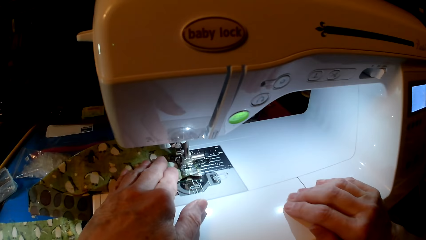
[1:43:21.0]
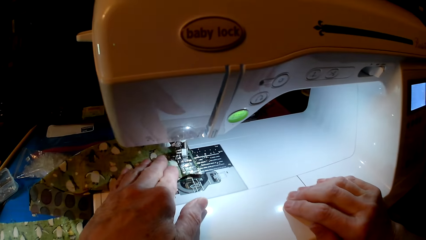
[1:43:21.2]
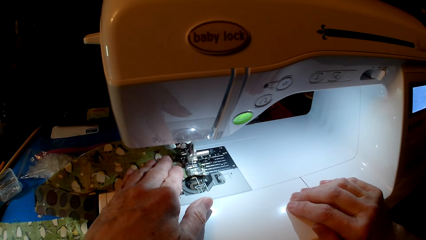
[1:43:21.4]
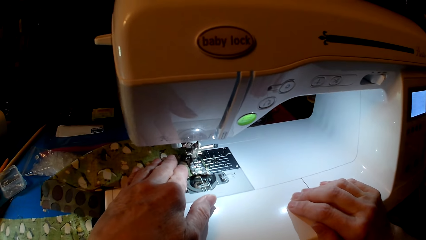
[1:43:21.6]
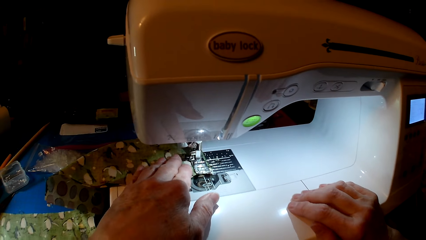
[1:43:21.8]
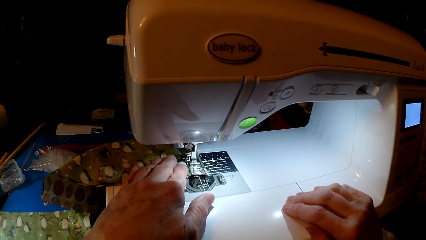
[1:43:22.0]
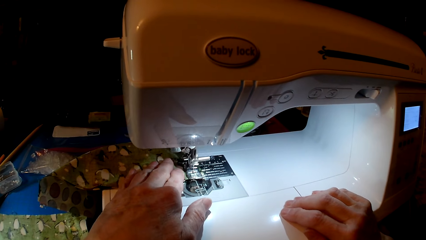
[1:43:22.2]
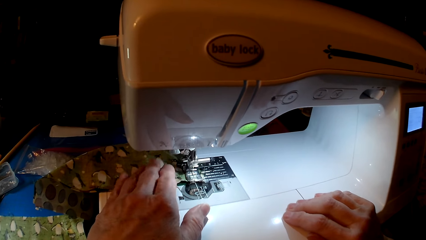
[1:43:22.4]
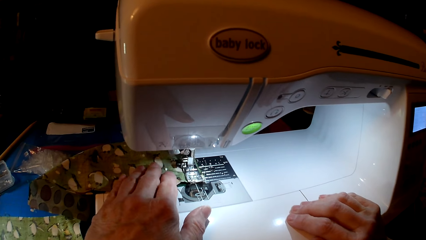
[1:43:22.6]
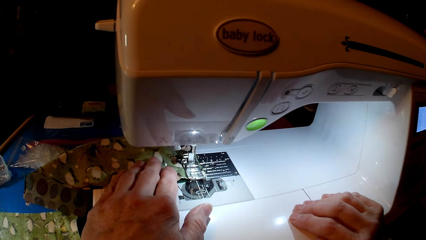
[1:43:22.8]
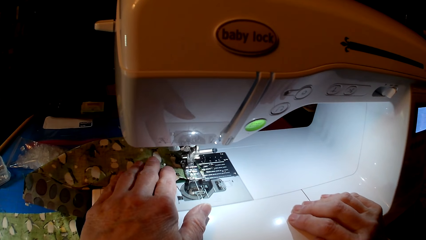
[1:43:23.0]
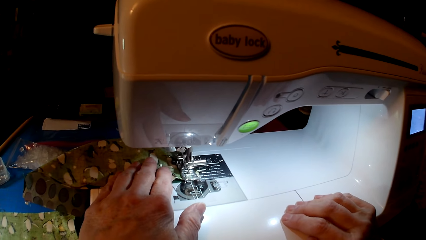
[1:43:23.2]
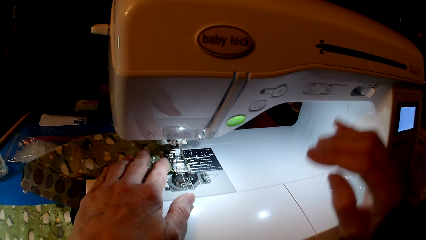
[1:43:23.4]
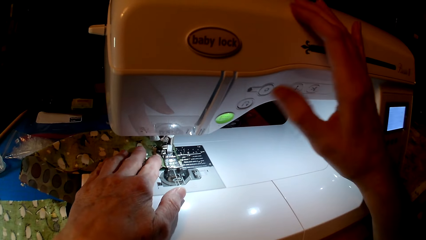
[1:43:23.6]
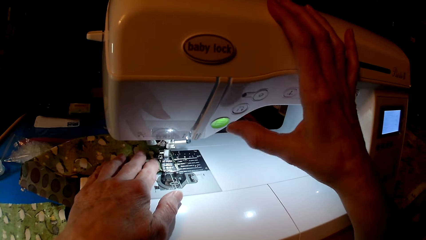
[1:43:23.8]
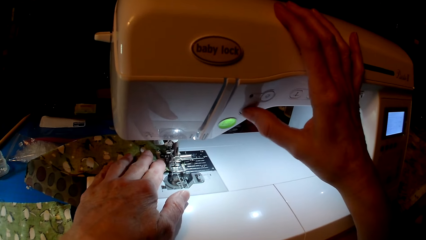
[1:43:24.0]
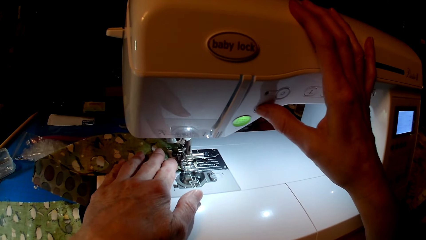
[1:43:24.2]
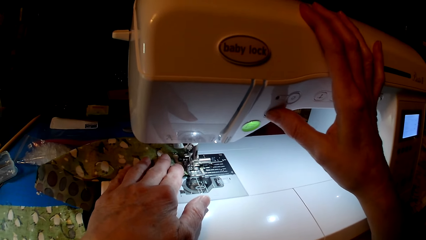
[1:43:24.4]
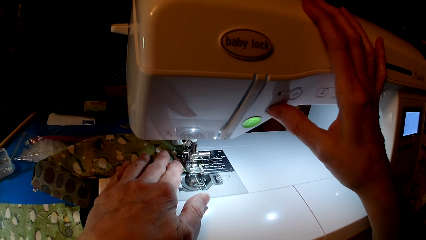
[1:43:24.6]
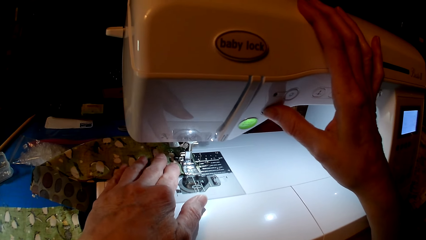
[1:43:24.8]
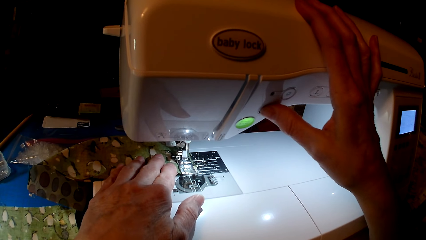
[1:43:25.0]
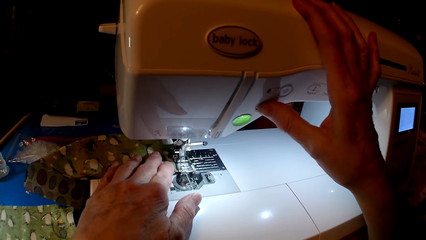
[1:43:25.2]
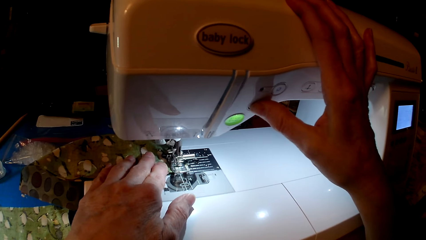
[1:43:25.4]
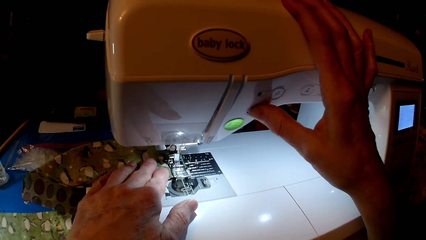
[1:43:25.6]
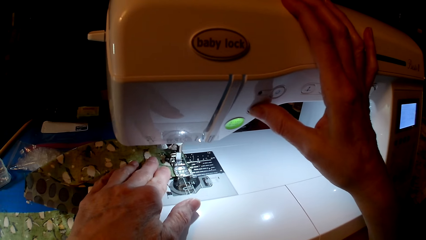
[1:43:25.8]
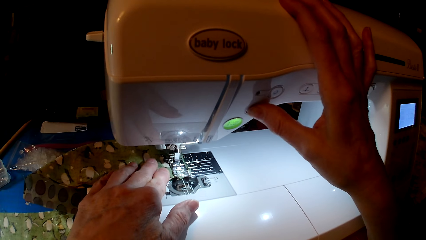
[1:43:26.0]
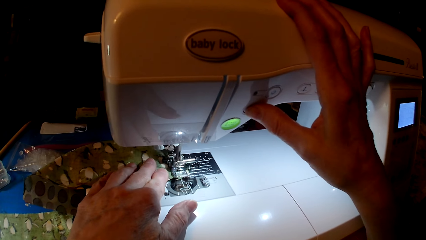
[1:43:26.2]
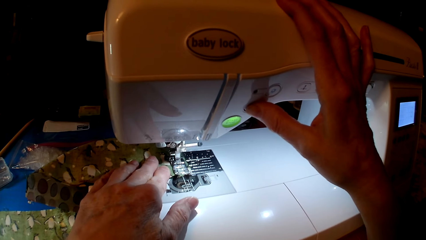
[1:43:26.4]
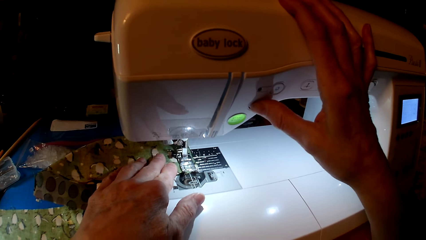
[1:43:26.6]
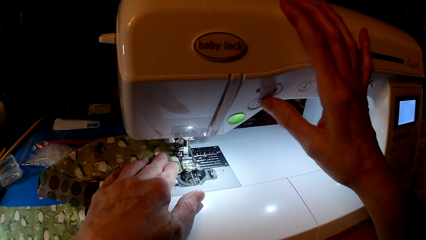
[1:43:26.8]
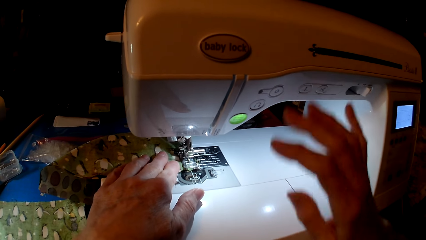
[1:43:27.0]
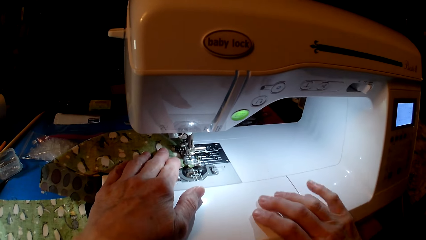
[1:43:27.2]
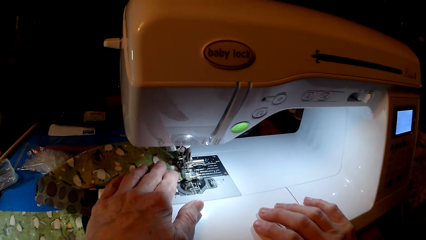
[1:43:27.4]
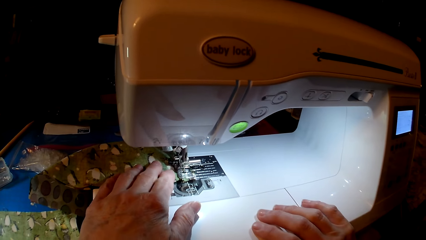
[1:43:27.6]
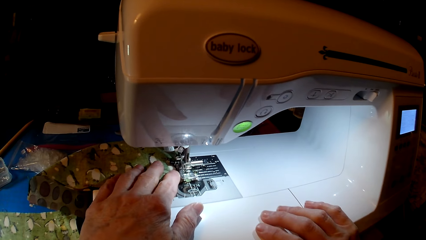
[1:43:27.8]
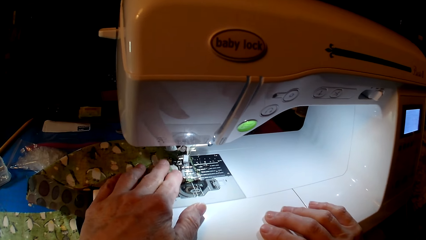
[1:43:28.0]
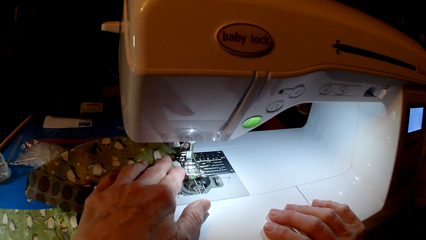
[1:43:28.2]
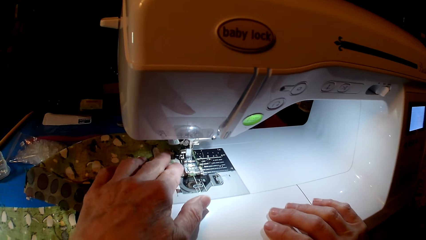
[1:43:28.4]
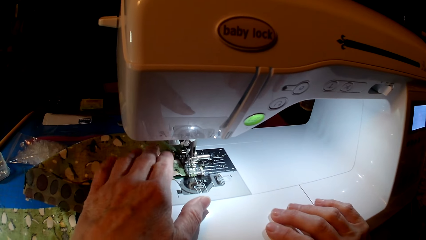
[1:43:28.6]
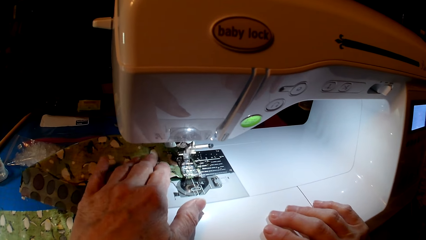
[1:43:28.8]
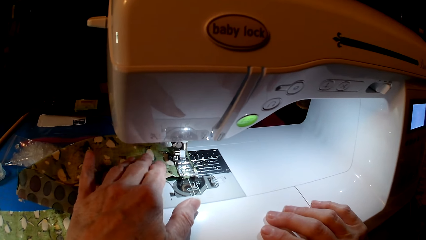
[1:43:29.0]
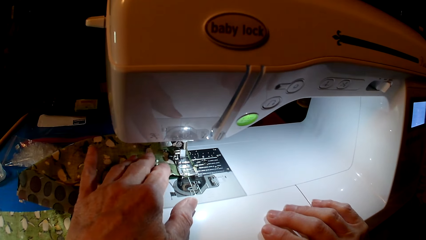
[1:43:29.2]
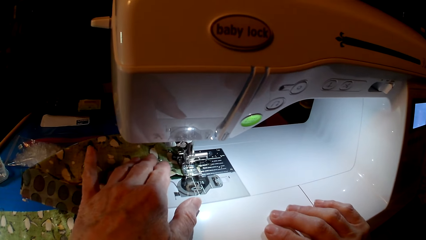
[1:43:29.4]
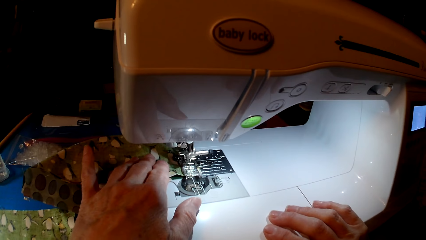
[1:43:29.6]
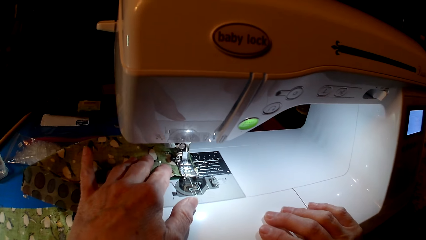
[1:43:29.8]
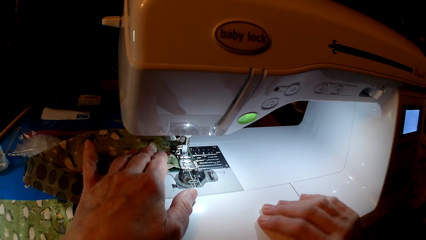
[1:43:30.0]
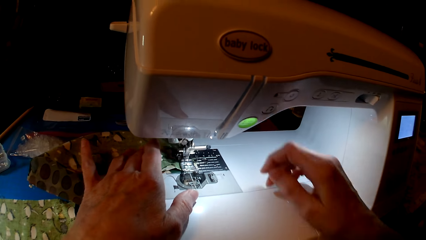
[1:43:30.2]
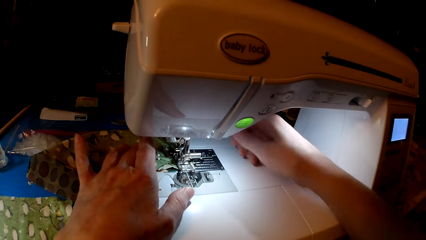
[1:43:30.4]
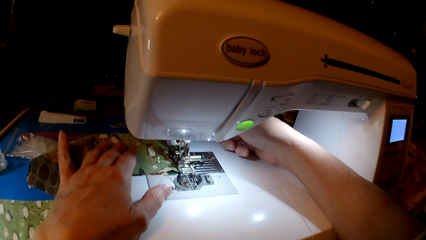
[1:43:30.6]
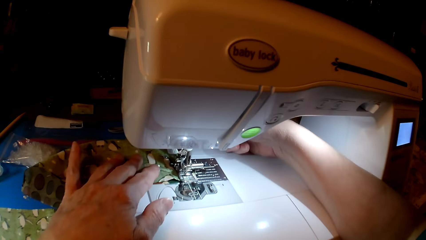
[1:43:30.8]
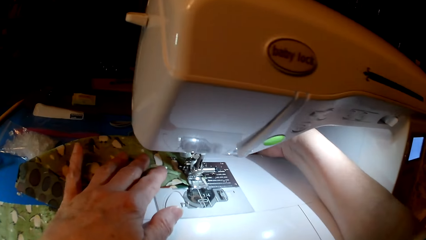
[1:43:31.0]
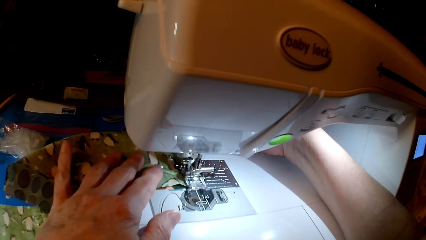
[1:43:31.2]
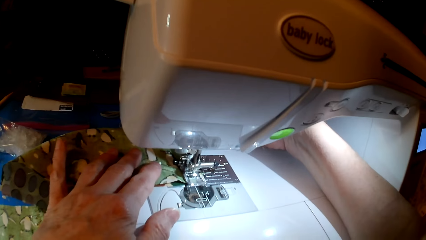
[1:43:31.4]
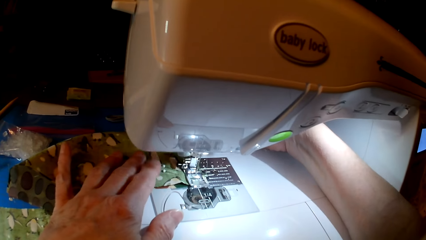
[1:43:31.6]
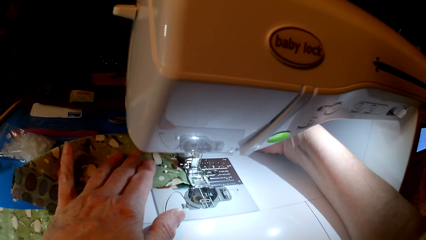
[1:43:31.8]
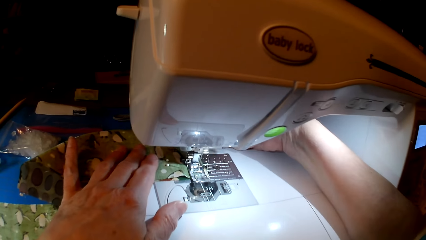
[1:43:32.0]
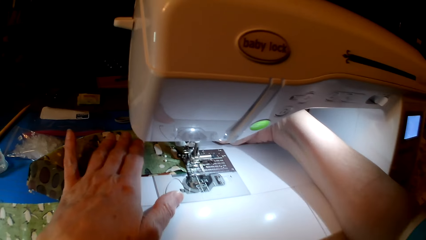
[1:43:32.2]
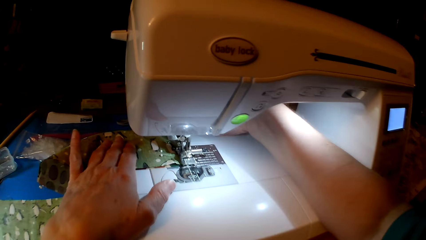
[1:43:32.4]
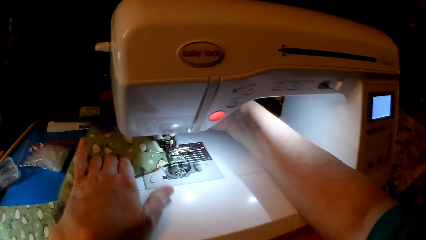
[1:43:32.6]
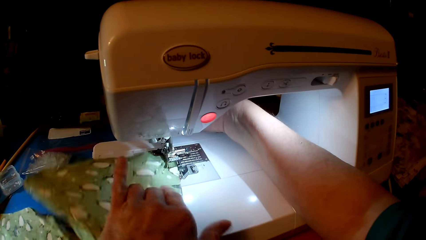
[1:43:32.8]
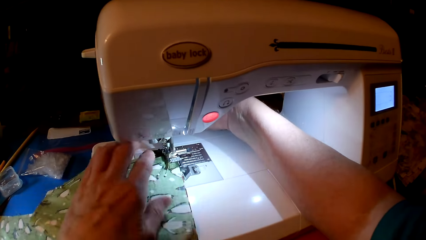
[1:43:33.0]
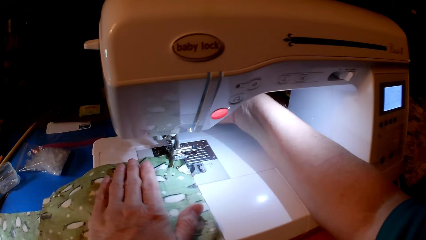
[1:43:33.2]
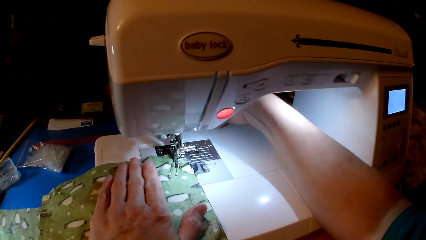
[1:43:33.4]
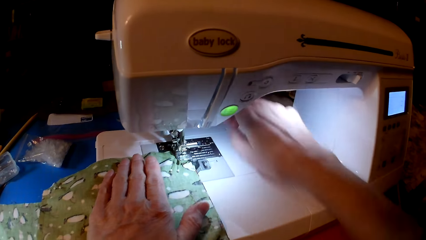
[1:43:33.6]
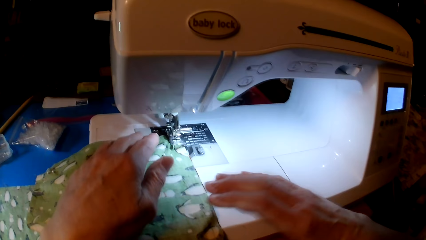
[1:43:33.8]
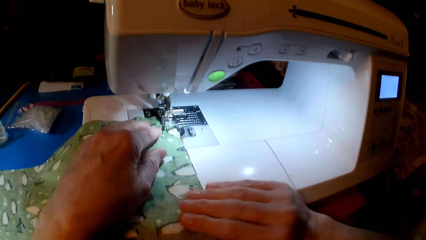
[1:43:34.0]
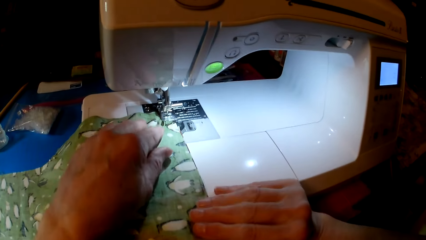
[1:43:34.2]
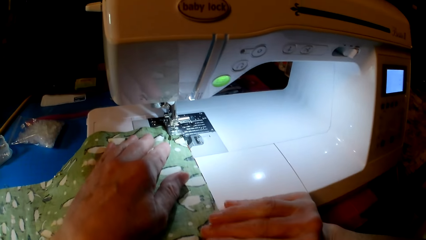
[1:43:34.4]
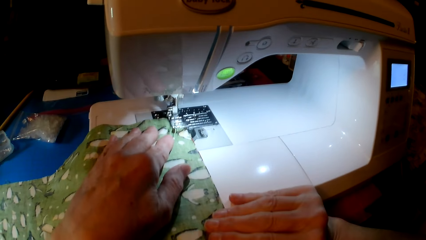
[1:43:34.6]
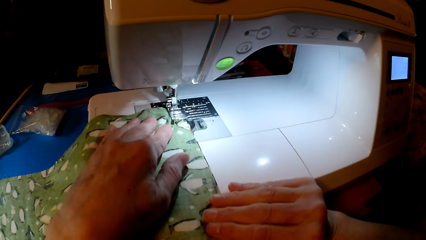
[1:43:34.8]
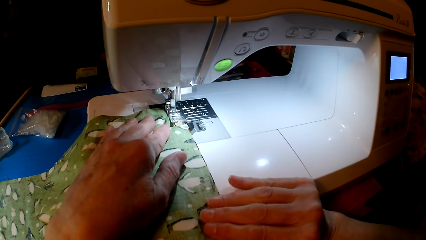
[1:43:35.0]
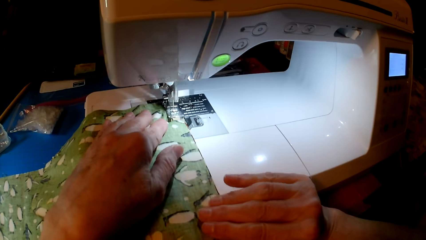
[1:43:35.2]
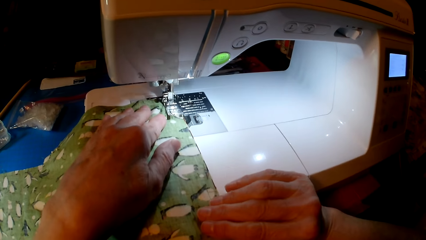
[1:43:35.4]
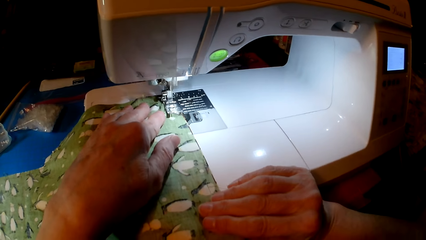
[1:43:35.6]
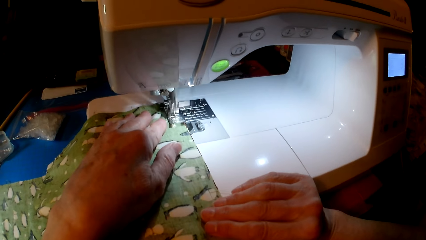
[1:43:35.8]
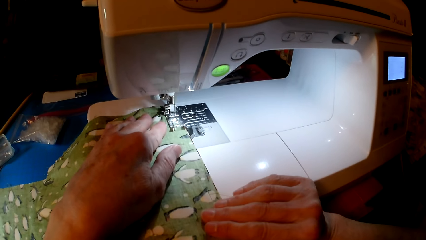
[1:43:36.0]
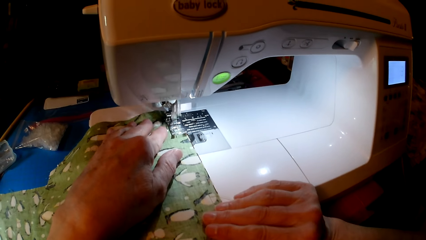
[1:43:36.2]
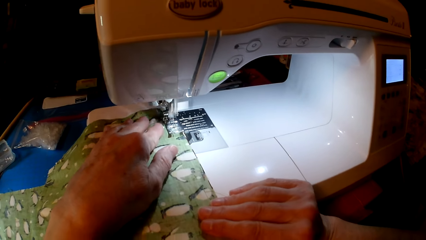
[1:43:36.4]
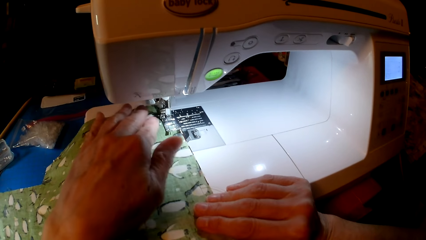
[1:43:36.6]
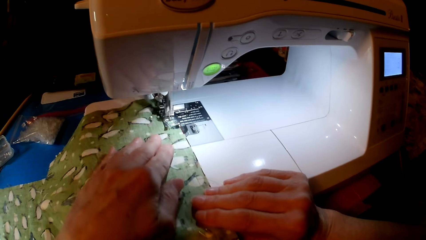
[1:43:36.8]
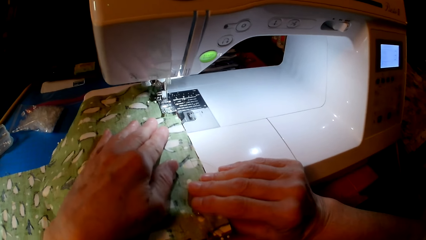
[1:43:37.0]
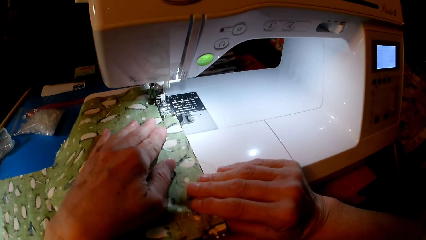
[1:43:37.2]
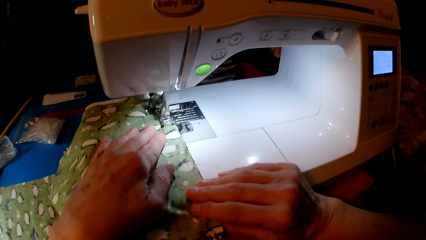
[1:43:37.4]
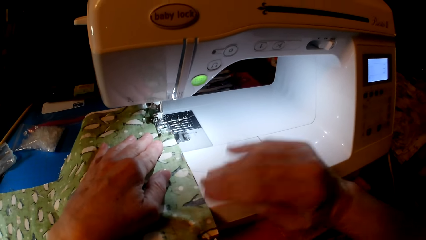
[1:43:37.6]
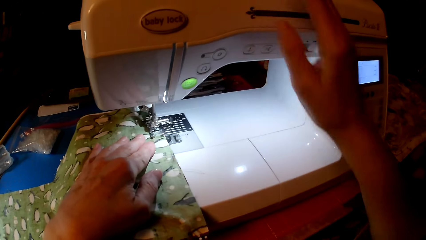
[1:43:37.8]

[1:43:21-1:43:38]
The camera wearer presses the sewing machine, looks at the cloth, turns the cloth and sews the cloth.
